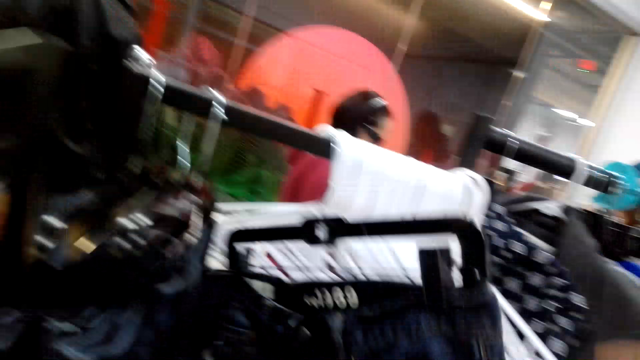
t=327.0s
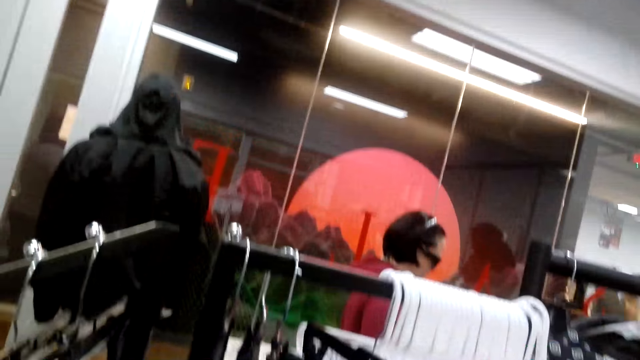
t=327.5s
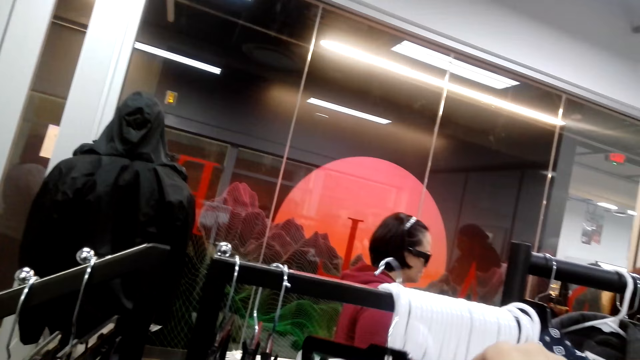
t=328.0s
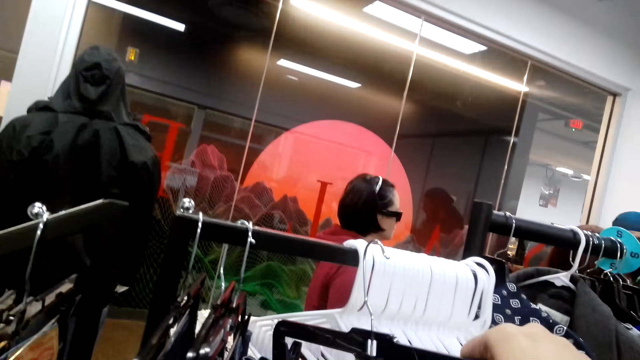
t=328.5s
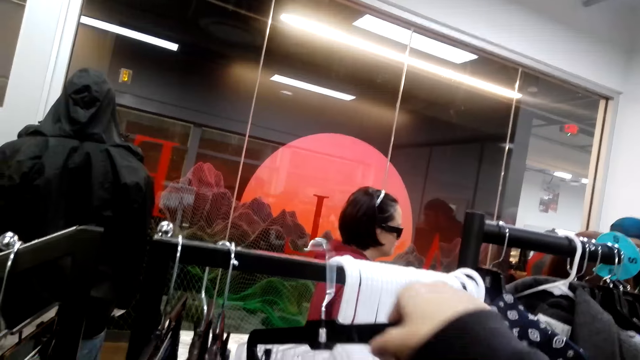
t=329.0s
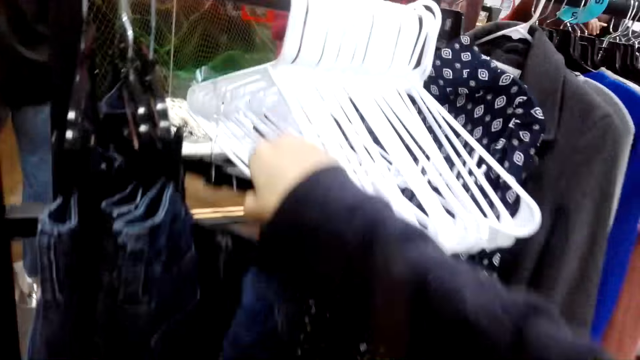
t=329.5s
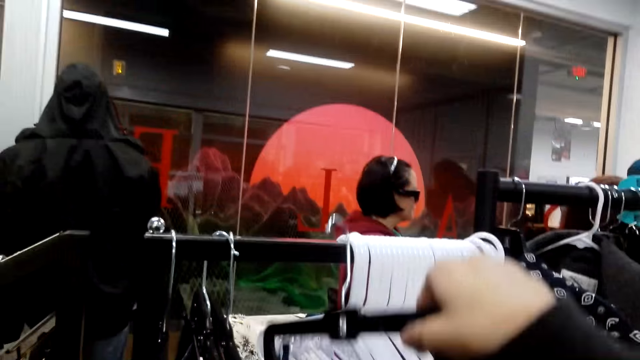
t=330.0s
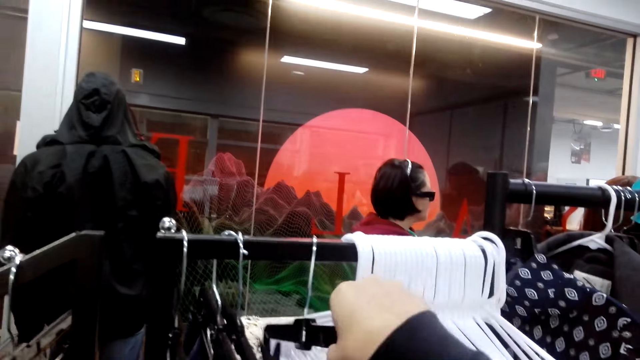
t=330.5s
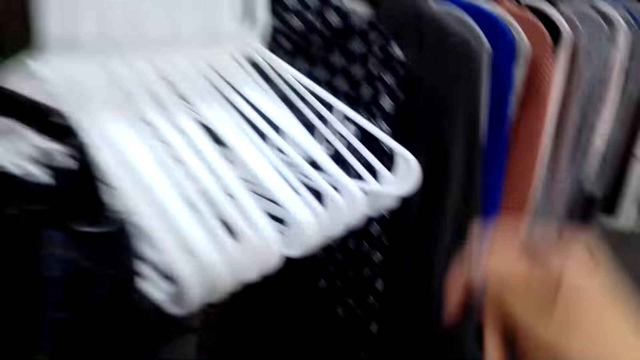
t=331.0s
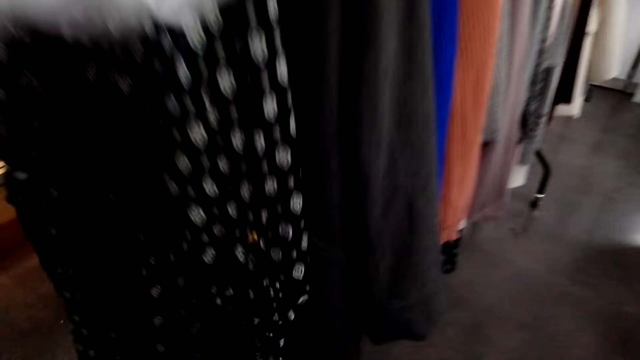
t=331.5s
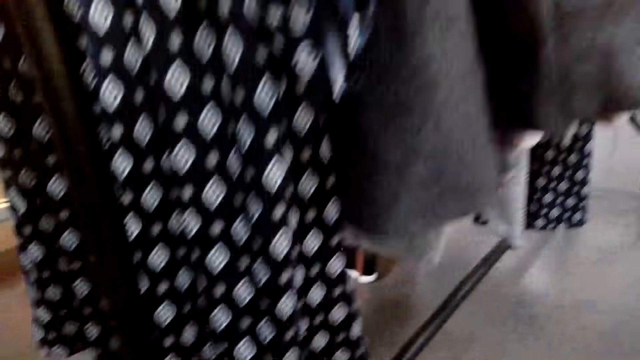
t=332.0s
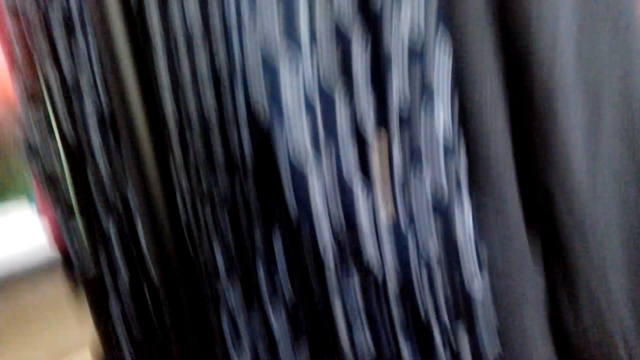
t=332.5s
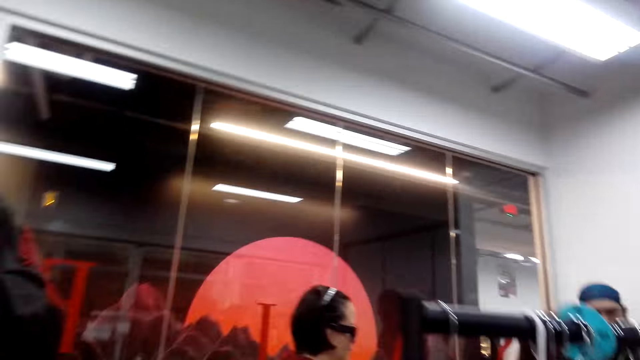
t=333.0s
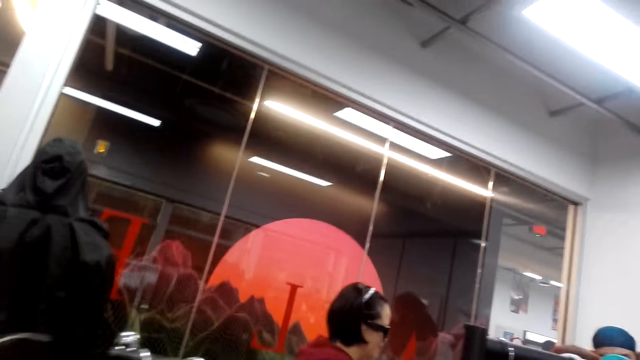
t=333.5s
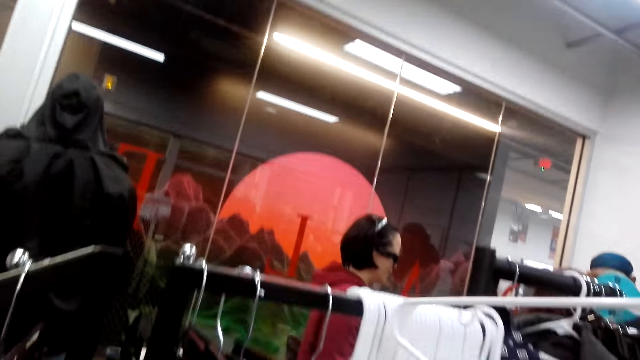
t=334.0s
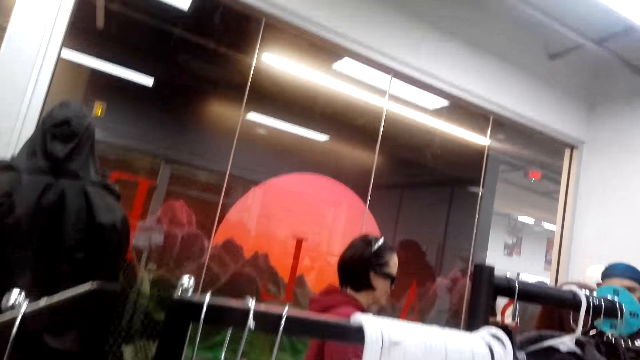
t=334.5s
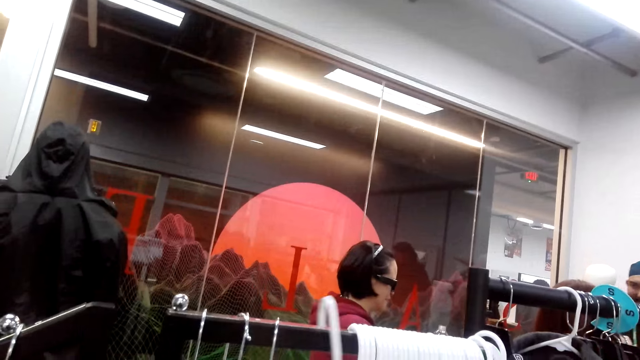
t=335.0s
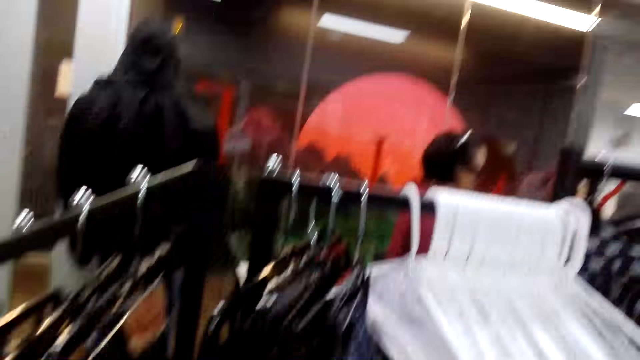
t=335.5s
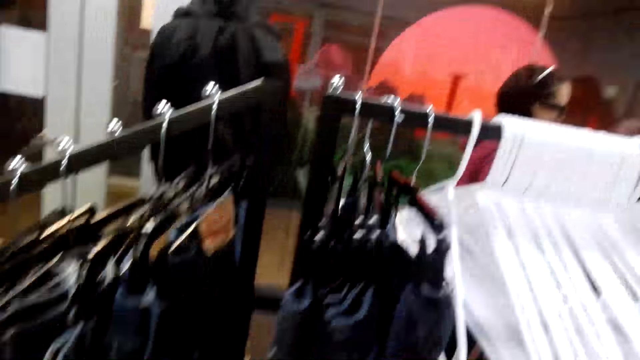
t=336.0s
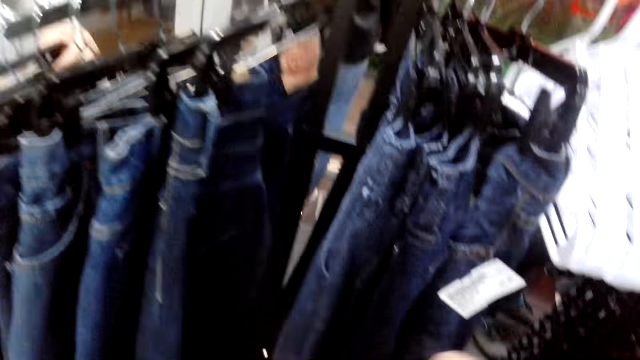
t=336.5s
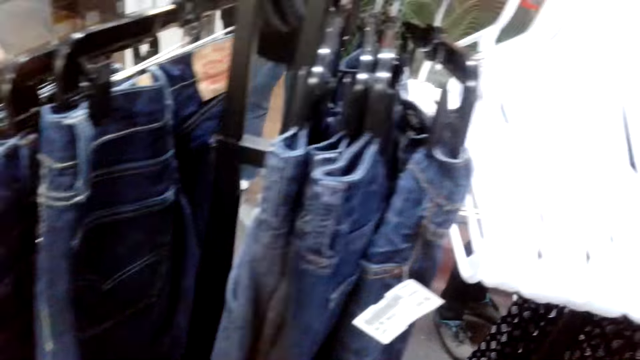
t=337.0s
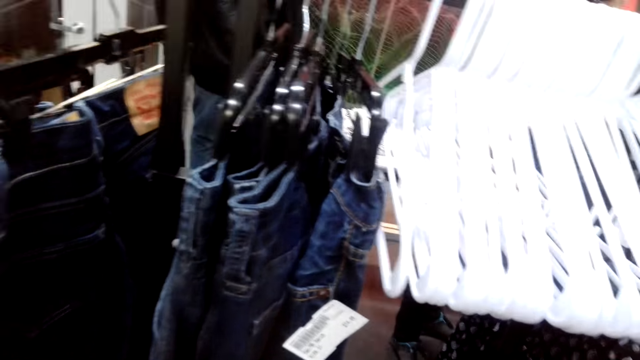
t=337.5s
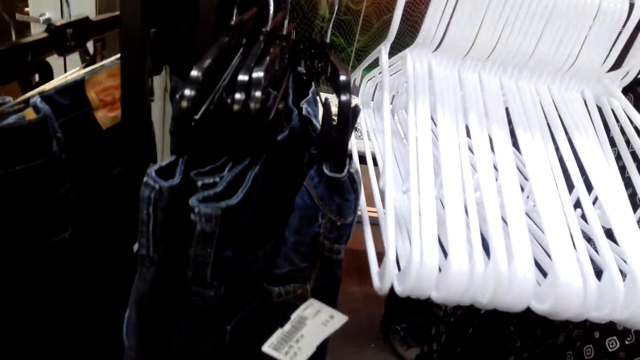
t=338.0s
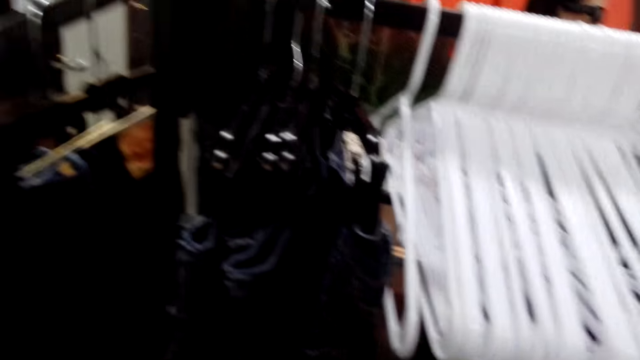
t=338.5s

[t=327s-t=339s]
The camera wearer removes the jeans trouser from the clothes rack. They hang the jeans trouser back to the clothes rack. They squat. They do something. They hang a hanger on the clothes rack. A person communicates to another person. The camera wearer looks at the jeans trousers.

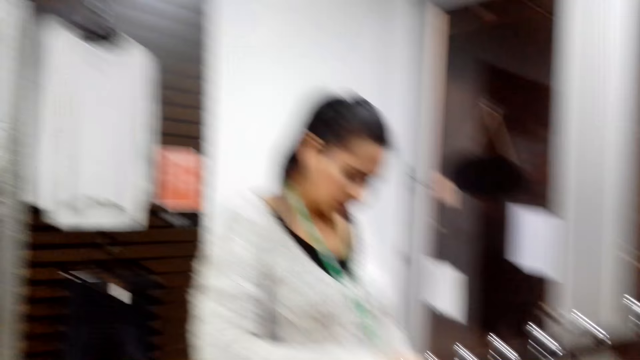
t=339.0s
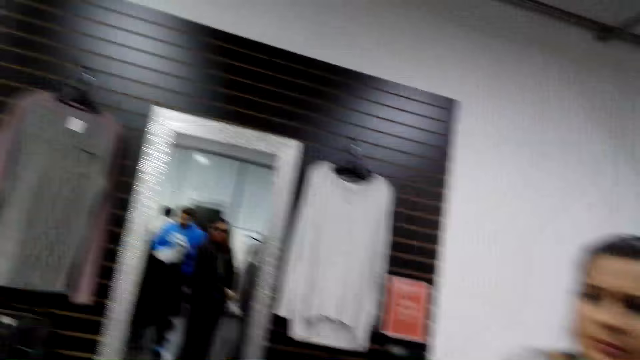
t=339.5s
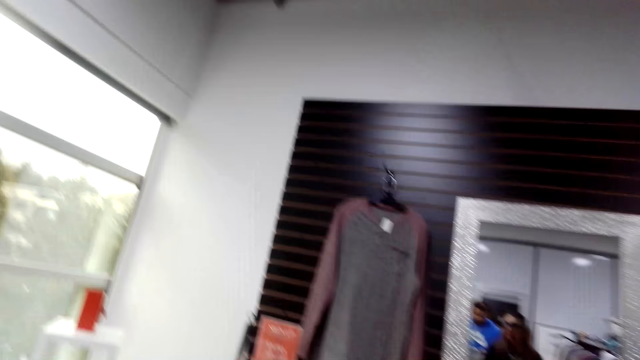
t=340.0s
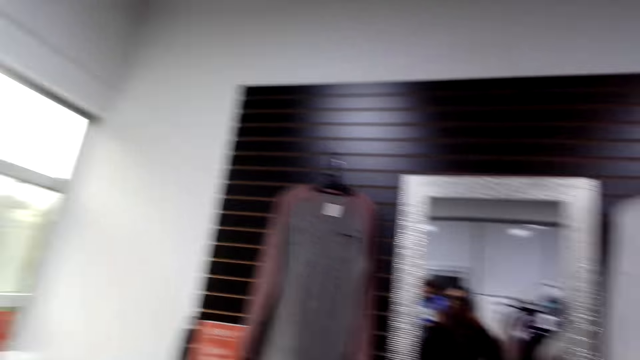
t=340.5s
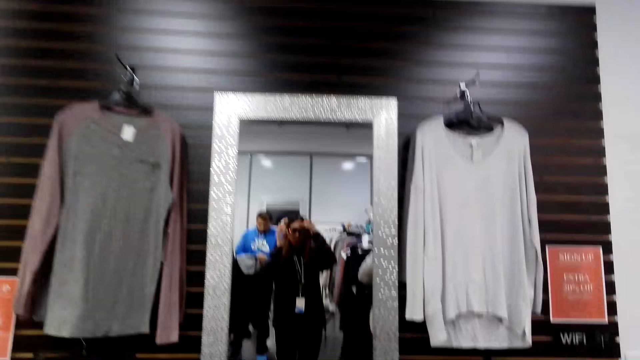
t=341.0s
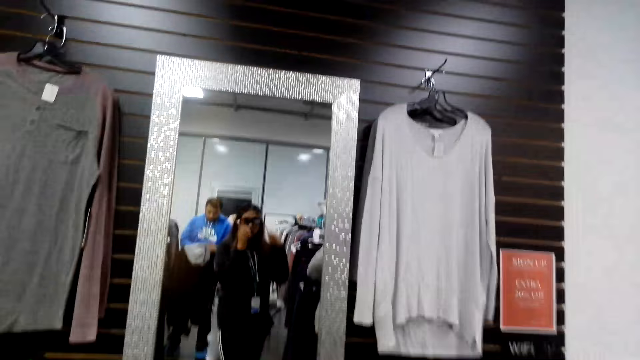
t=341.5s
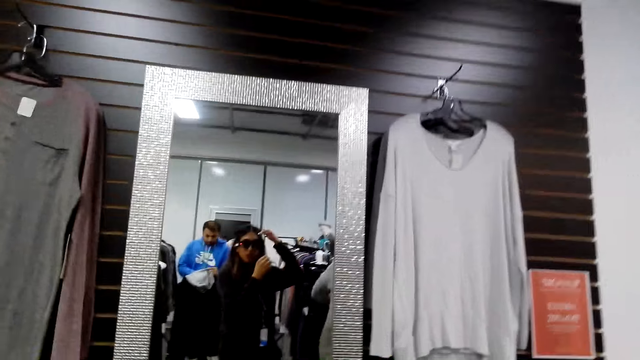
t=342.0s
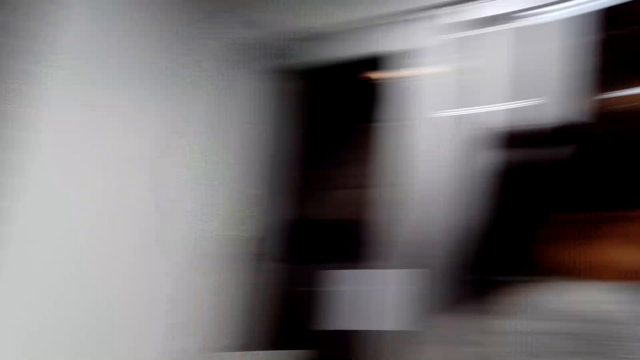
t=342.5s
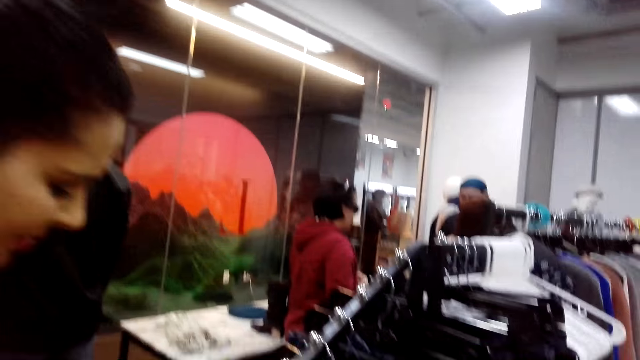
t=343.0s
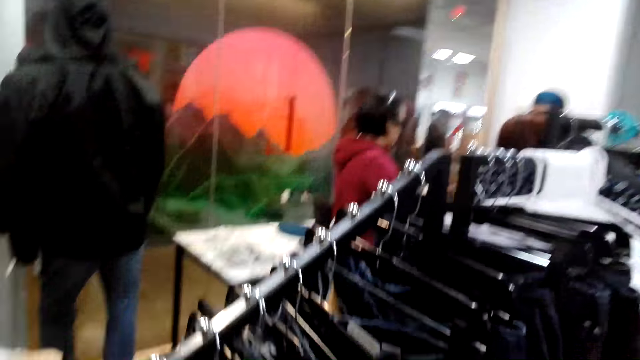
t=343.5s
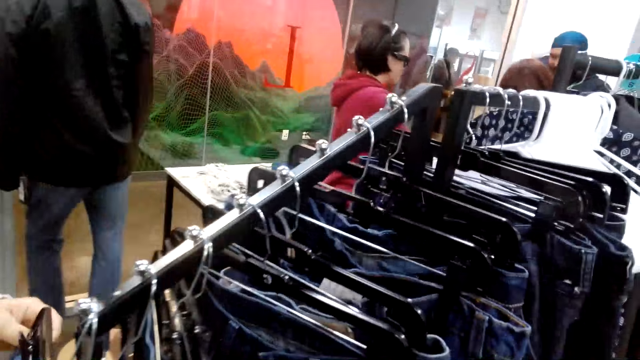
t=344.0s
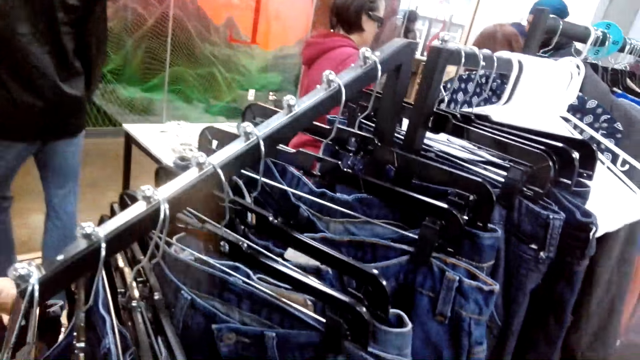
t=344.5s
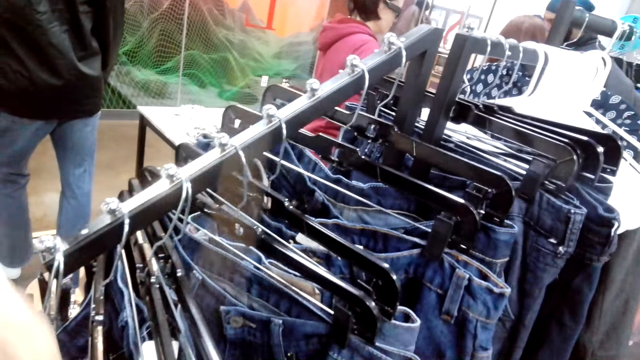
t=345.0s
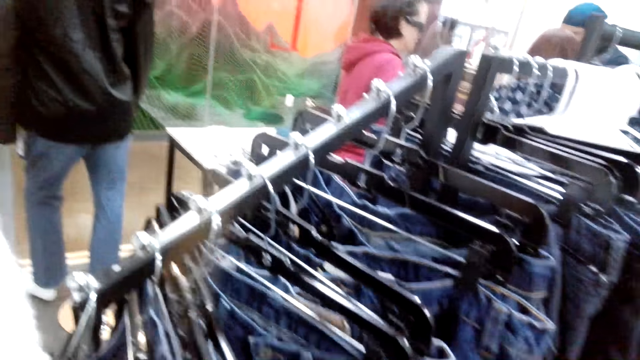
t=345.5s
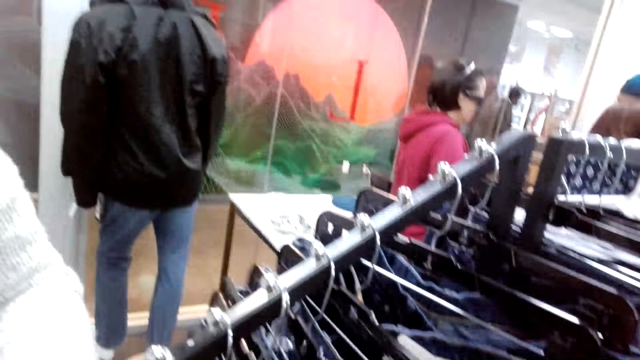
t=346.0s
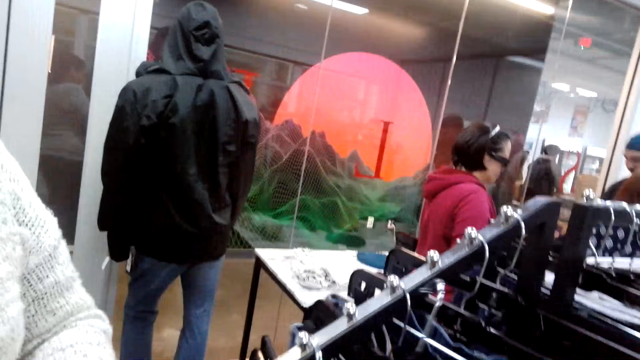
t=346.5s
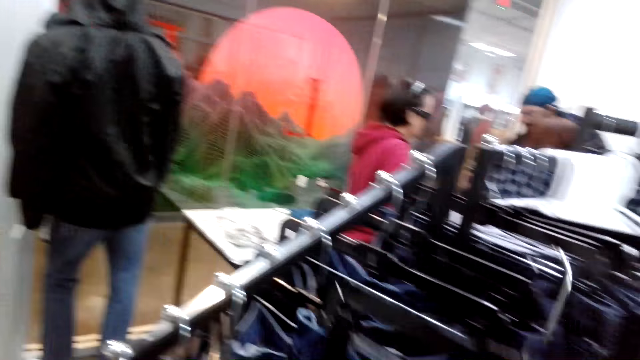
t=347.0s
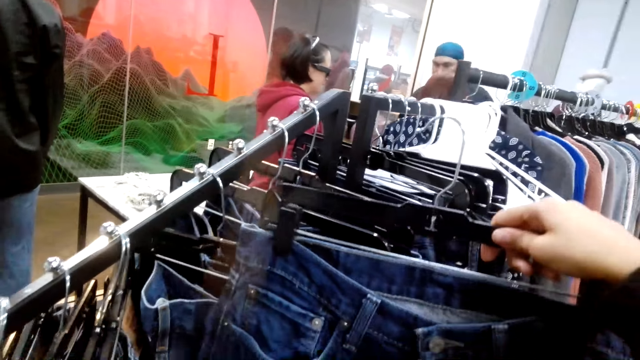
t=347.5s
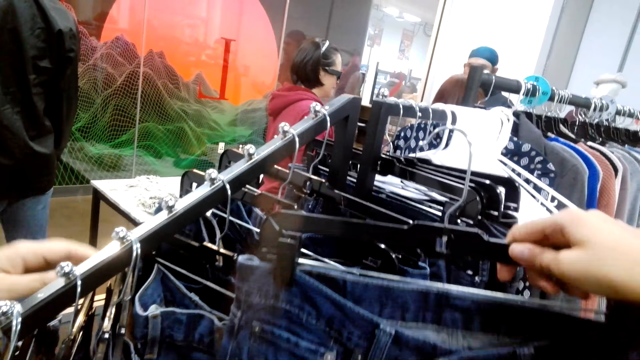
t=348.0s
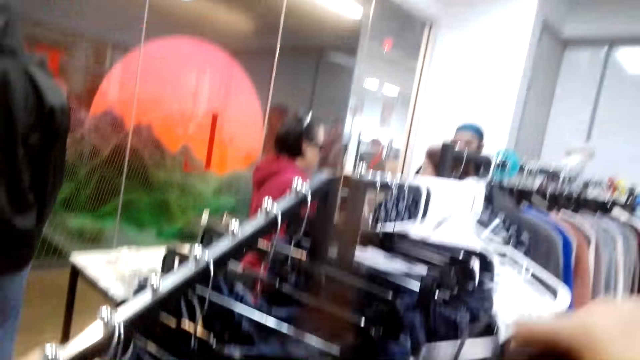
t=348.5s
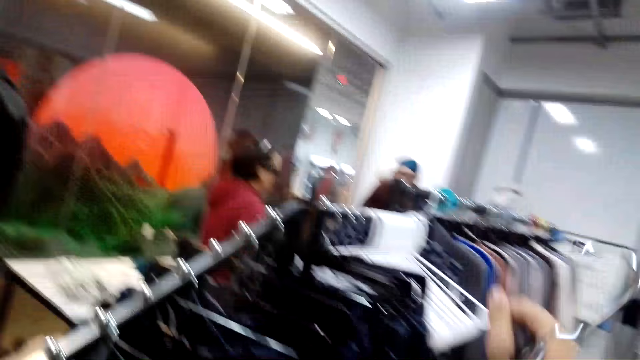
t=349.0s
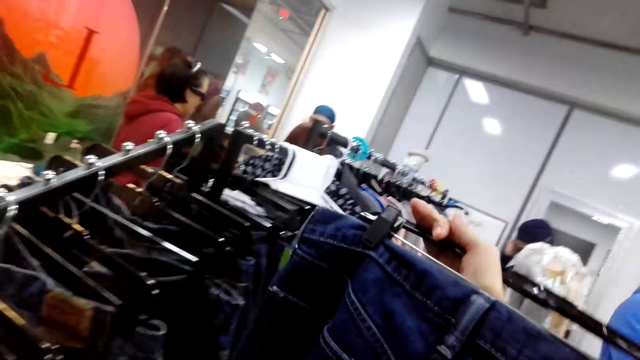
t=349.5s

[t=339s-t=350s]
The camera wearer looks around, looks at the mirror and adjusts the camera. They turn around. They search for clothes. A lady touches the jeans trousers. The camera wearer removes the jeans trouser from the clothes rack. They look at the jeans trousers.
